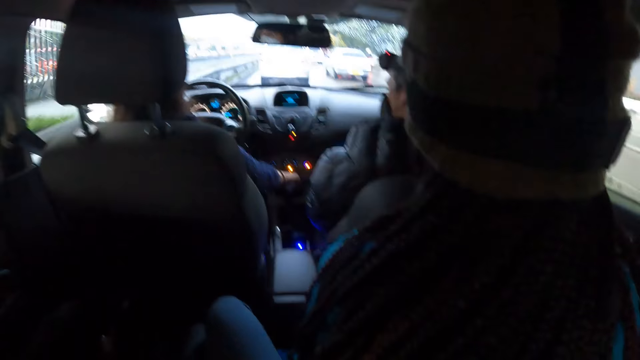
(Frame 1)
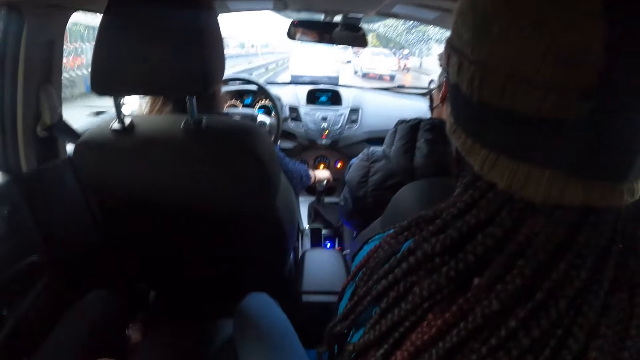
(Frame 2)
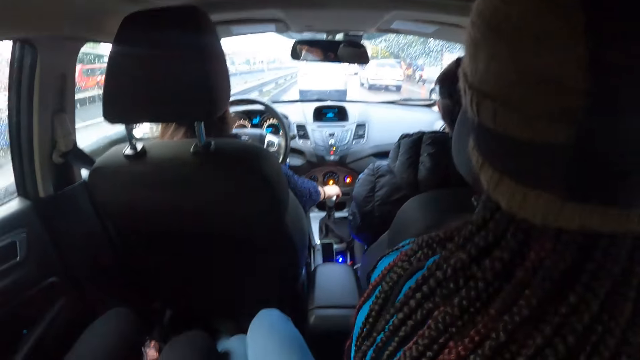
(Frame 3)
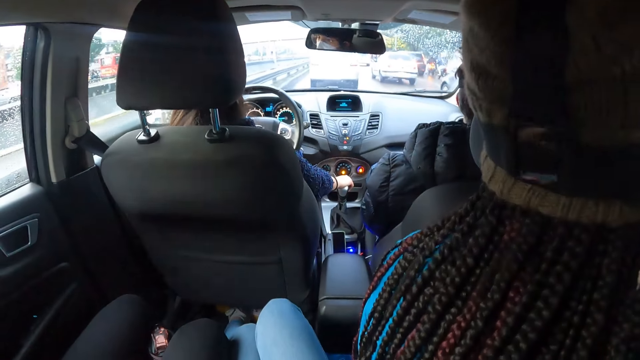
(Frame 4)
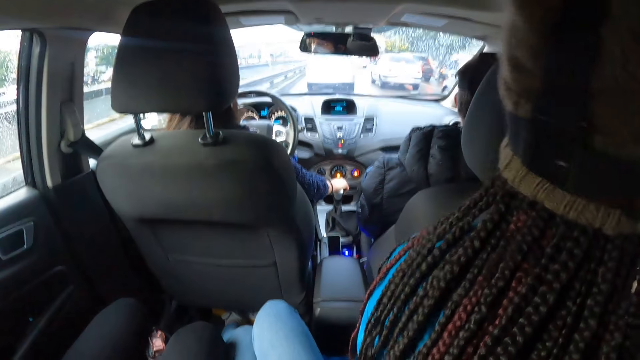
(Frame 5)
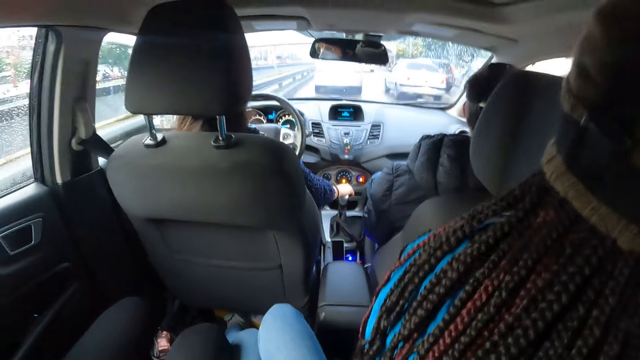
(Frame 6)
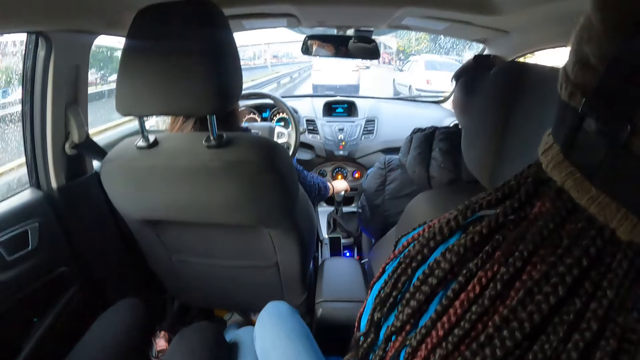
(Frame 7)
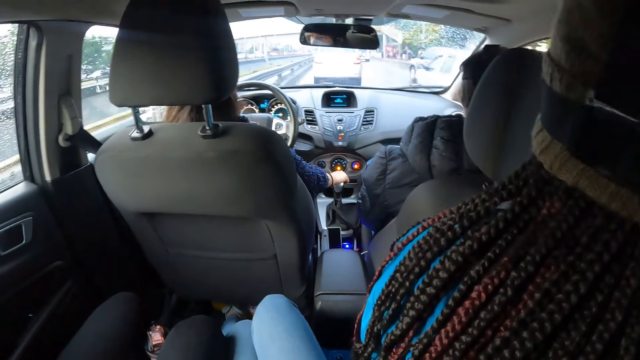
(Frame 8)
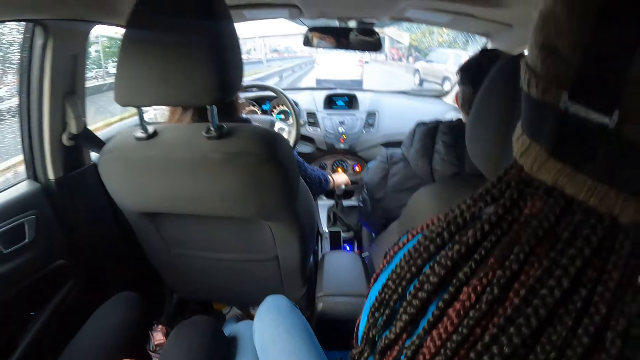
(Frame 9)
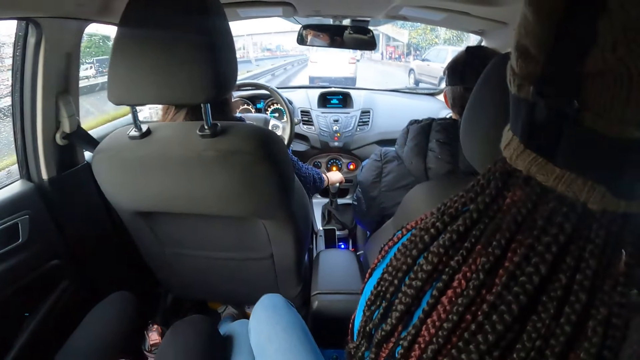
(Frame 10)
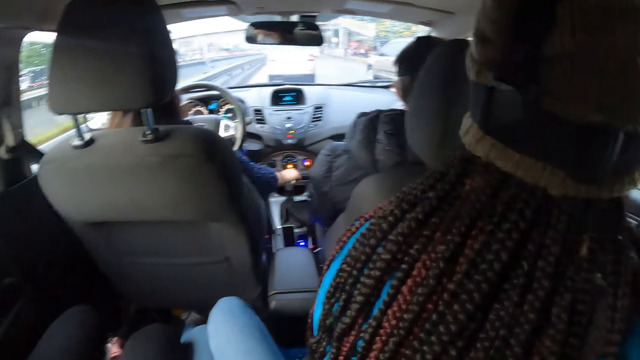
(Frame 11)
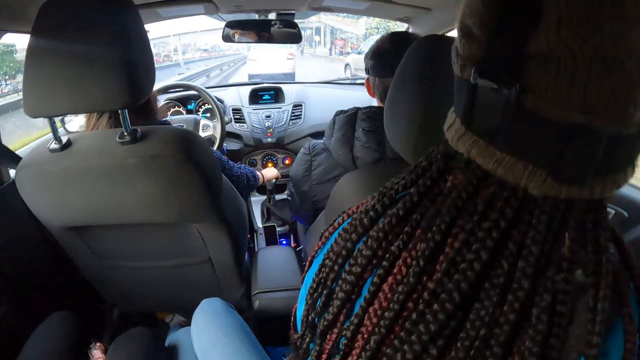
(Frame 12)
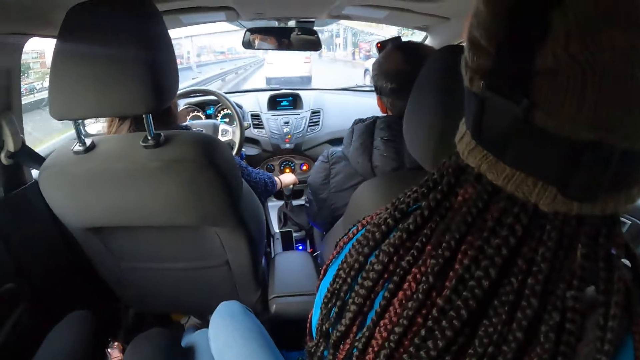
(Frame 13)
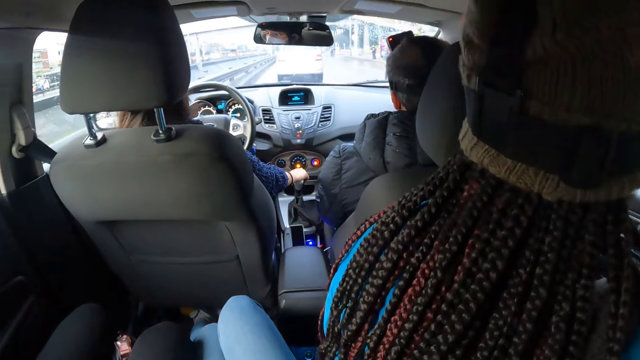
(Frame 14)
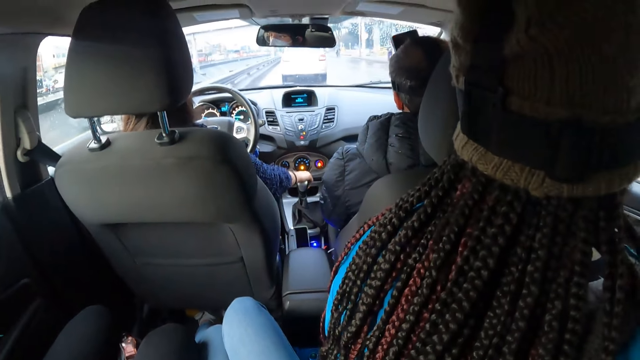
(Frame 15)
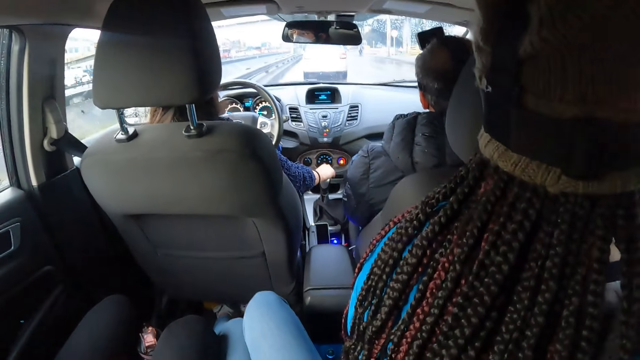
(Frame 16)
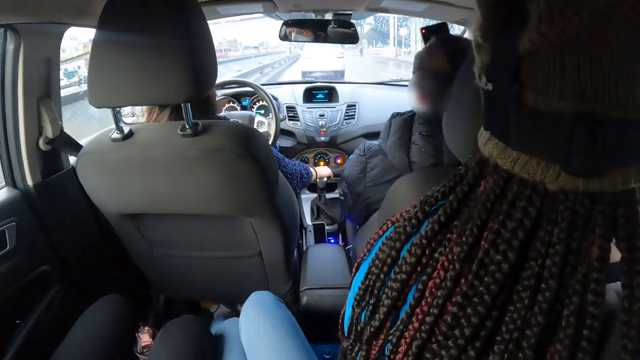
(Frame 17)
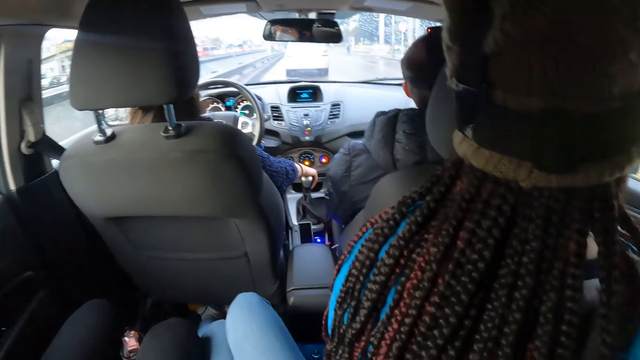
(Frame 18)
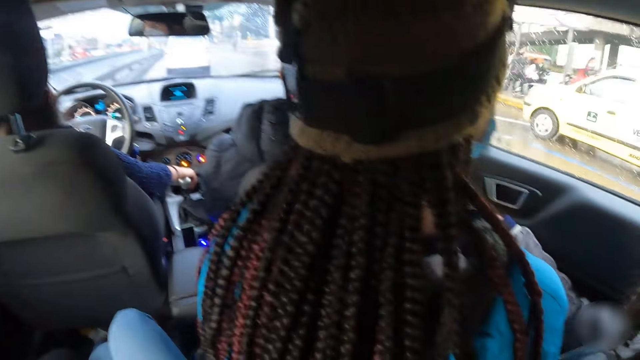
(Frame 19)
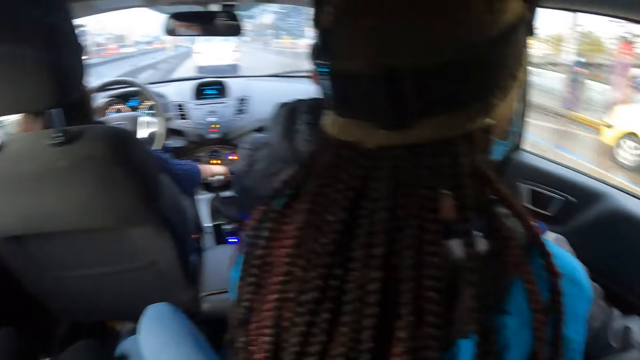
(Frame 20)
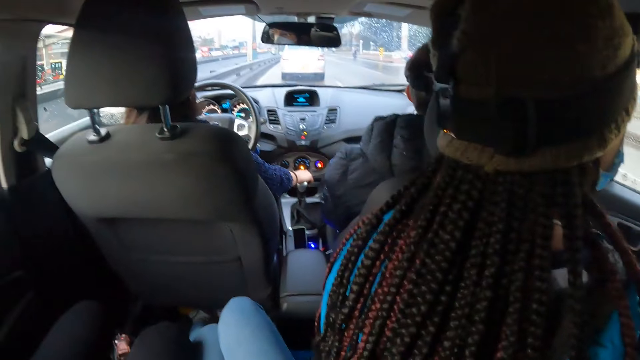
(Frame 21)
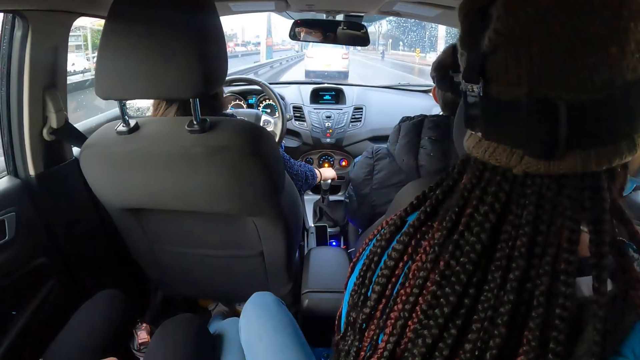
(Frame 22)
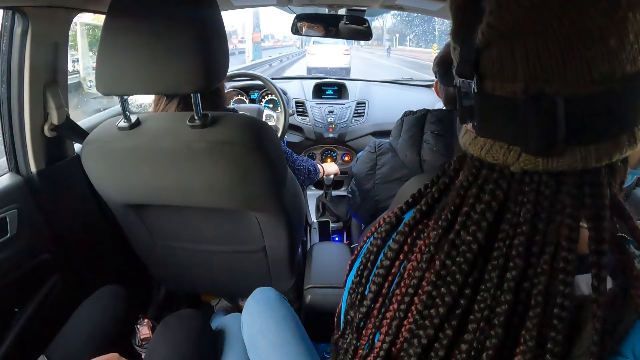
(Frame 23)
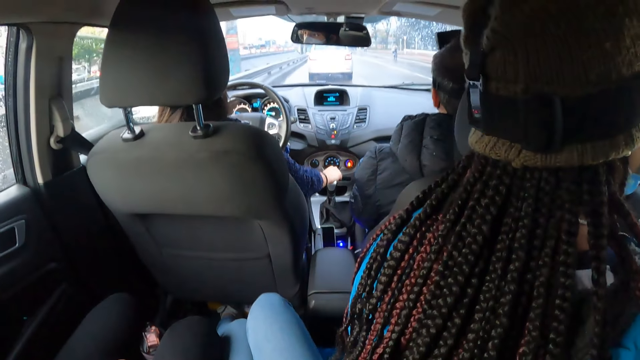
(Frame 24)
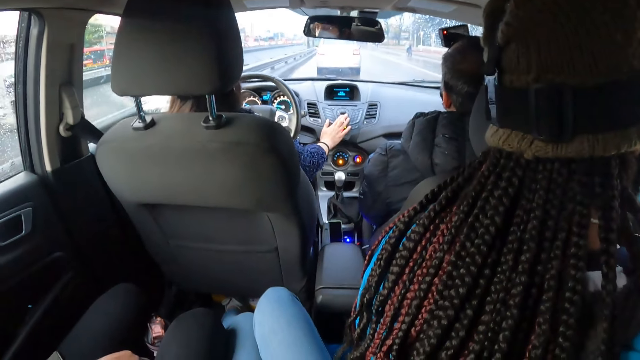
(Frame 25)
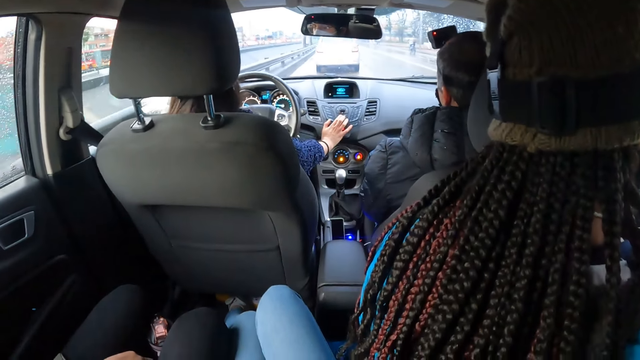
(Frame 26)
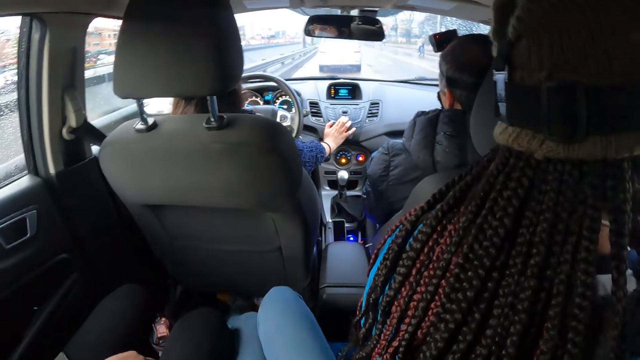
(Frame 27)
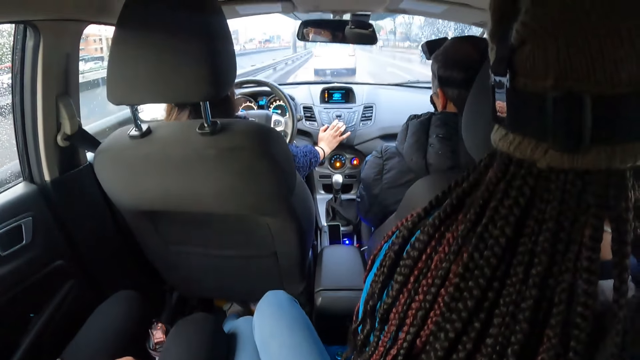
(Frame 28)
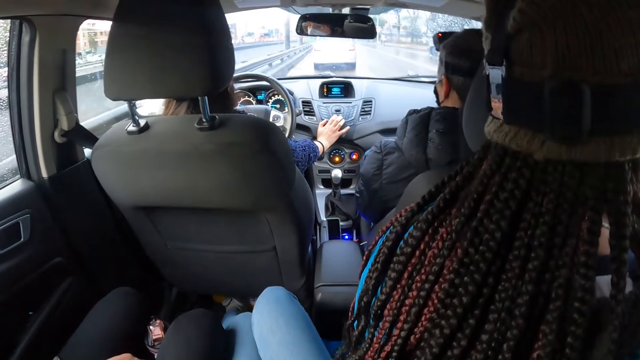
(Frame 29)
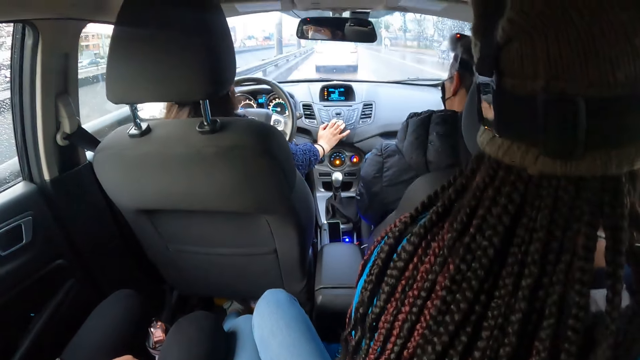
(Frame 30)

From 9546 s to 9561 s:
The camera wearer looks forward. A person turns the head. The camera wearer looks aside. They look forward. A woman operates a stereo set on the car dashboard with her right hand. She switches a knob with the right hand.

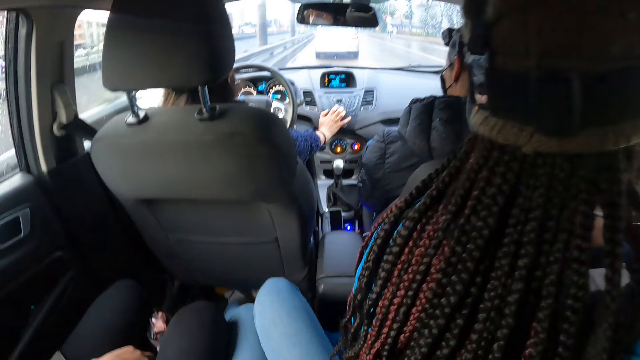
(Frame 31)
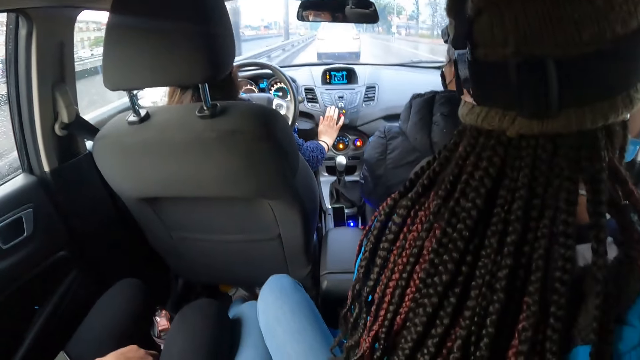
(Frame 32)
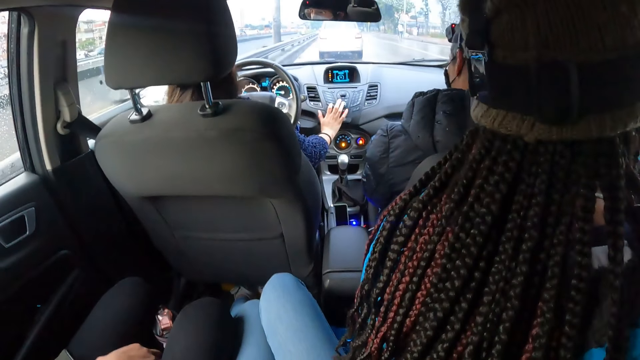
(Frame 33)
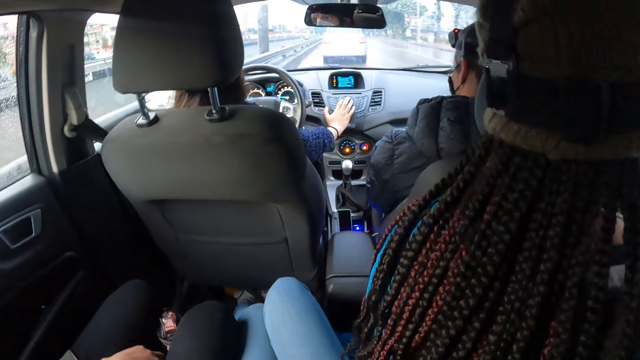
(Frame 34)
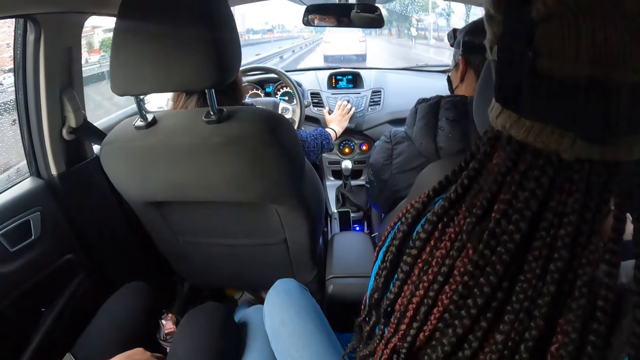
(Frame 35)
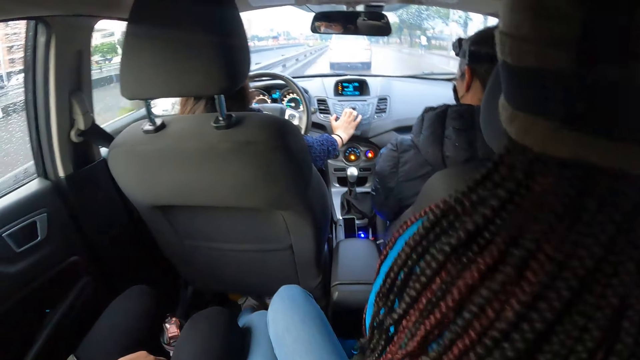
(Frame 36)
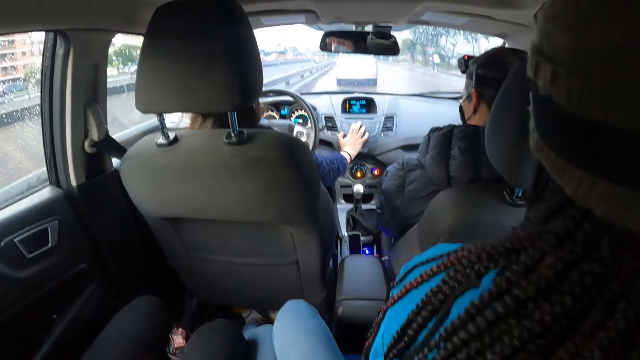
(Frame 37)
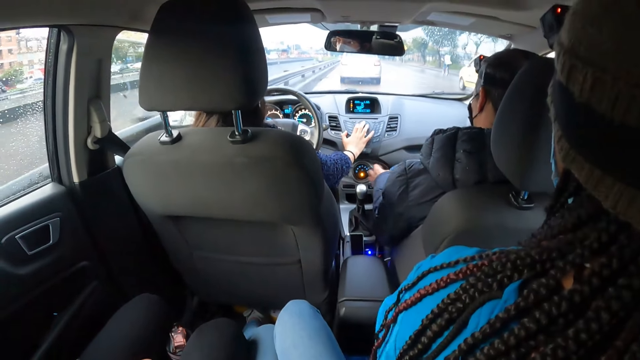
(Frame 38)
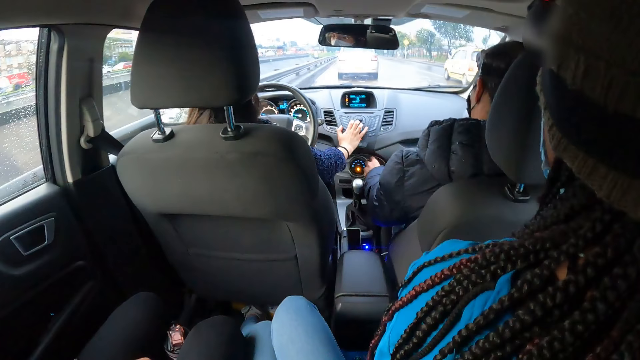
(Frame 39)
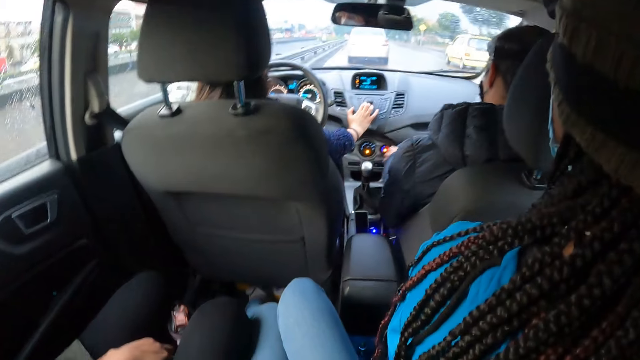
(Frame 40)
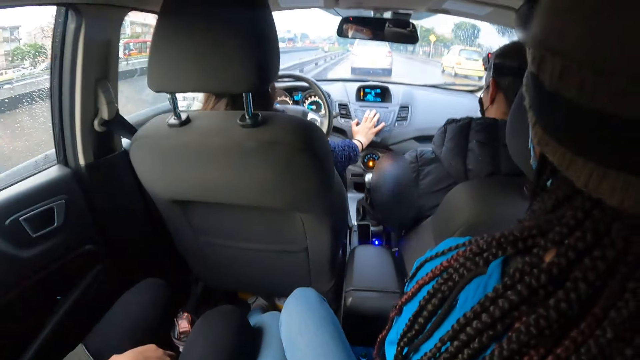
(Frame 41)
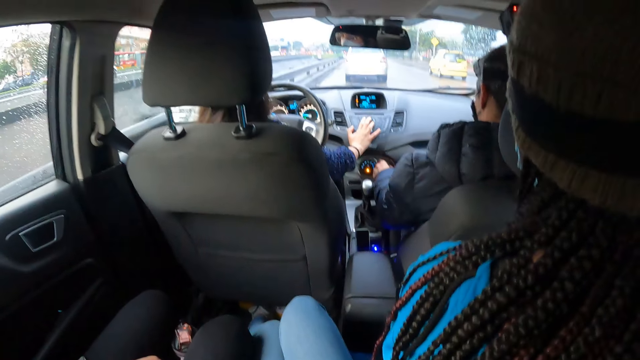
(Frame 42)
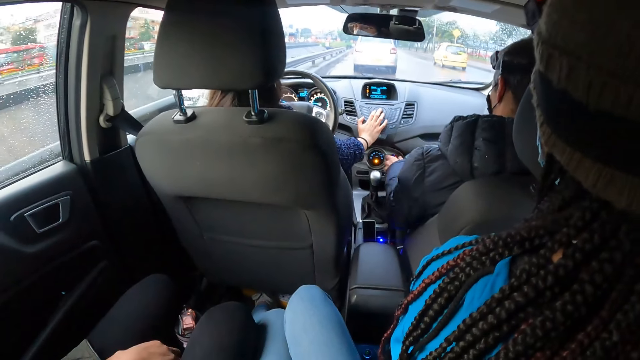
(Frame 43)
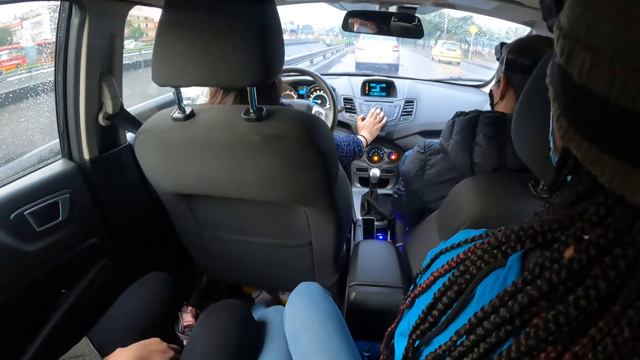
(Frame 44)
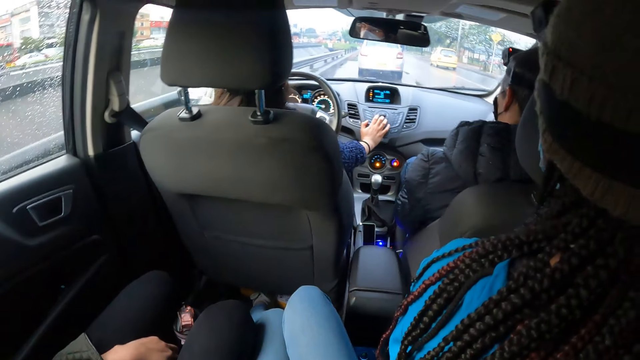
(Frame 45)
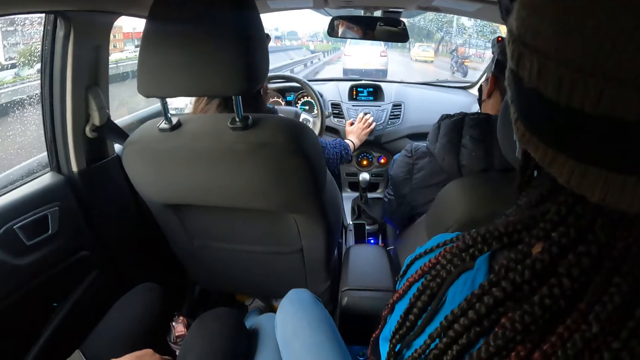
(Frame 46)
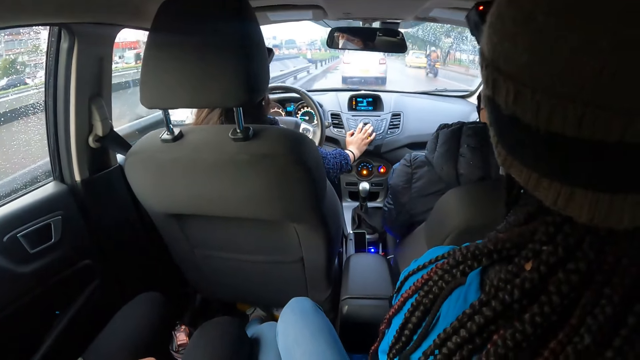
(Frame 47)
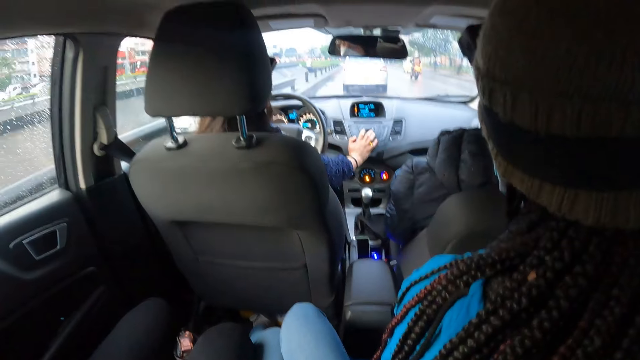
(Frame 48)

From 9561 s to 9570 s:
The man adjusts the car AC with his left hand. He touches a knob with the left hand. Another person holds the knob with the right hand.
